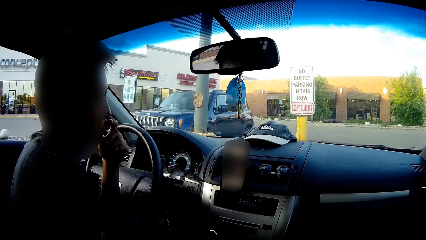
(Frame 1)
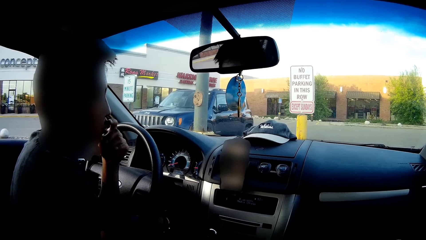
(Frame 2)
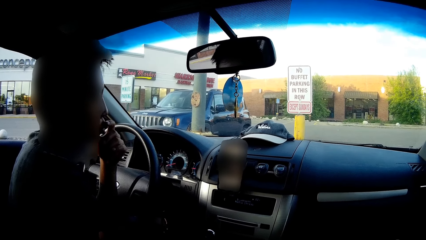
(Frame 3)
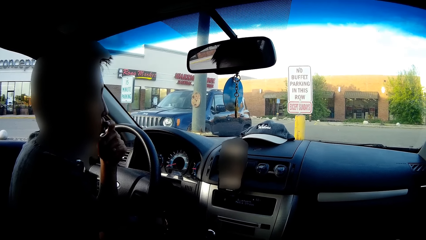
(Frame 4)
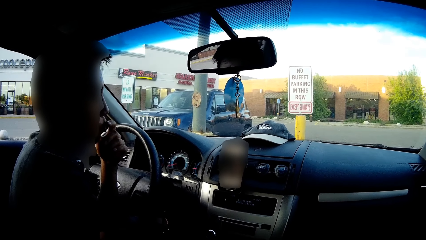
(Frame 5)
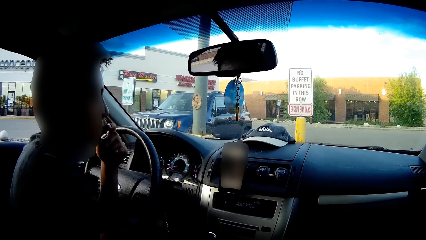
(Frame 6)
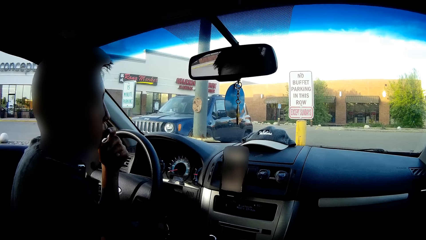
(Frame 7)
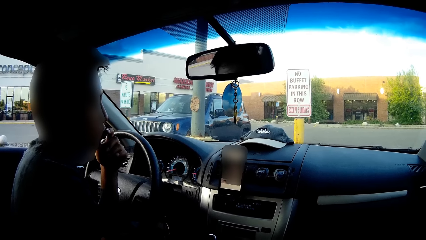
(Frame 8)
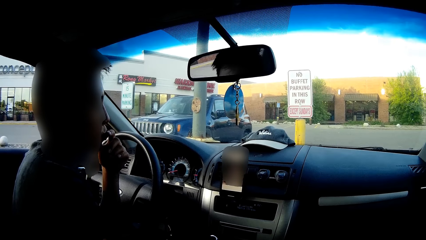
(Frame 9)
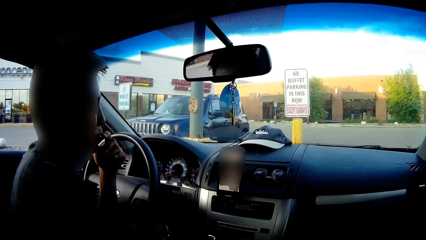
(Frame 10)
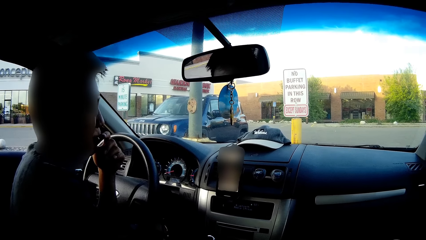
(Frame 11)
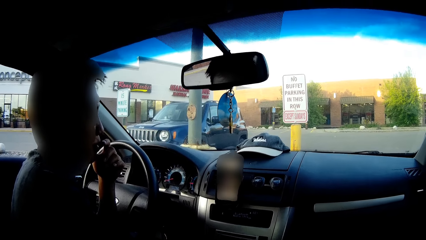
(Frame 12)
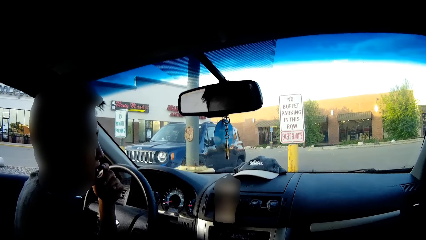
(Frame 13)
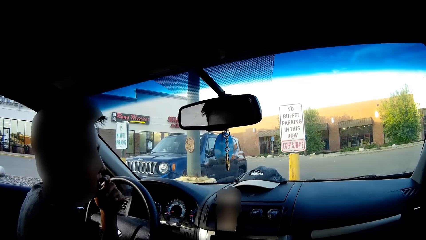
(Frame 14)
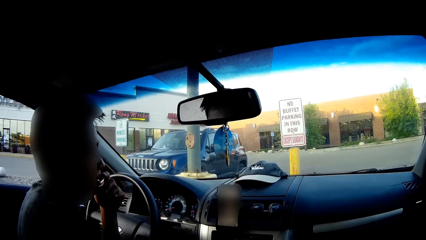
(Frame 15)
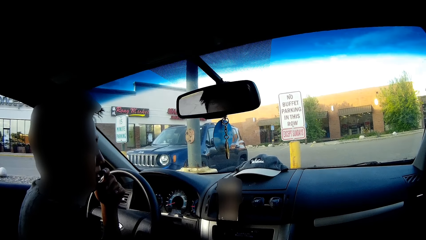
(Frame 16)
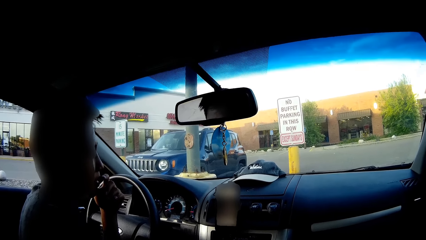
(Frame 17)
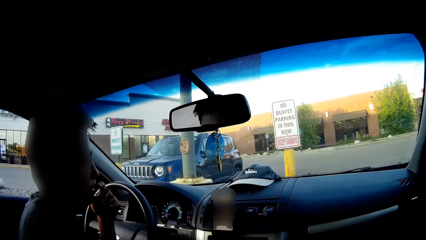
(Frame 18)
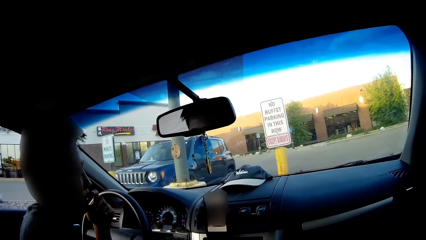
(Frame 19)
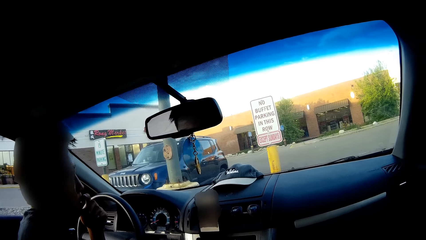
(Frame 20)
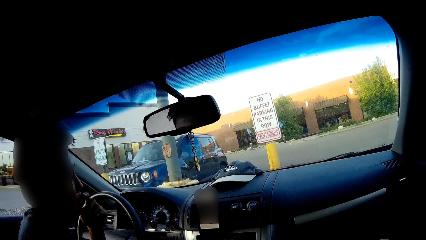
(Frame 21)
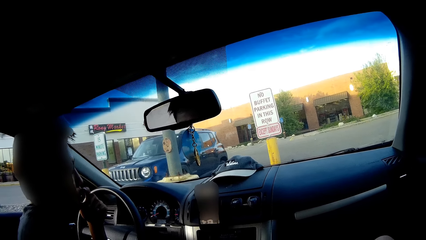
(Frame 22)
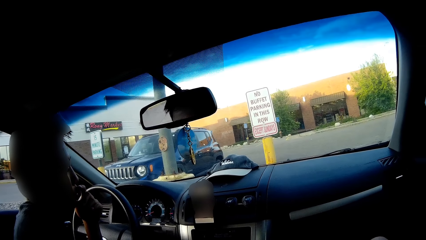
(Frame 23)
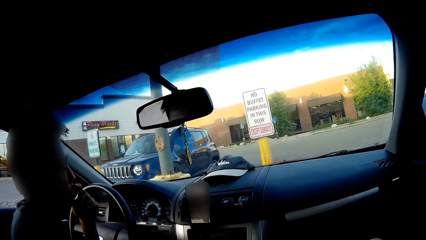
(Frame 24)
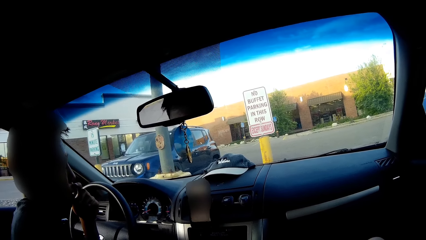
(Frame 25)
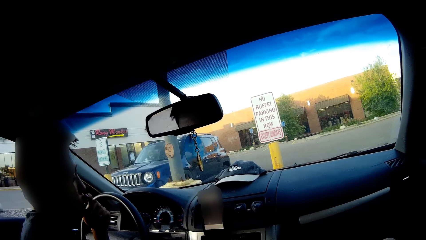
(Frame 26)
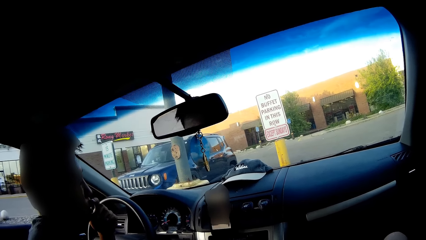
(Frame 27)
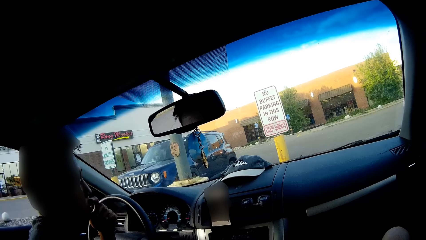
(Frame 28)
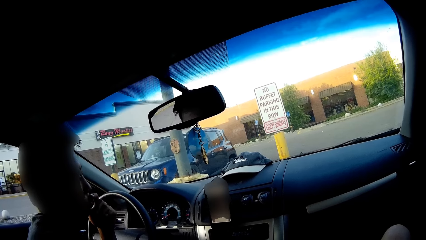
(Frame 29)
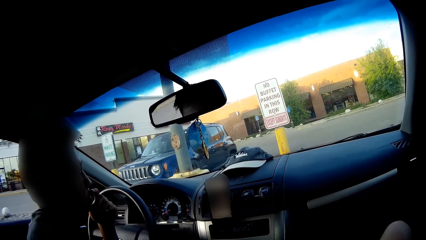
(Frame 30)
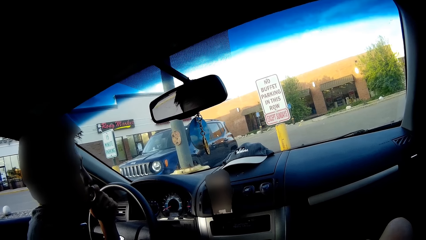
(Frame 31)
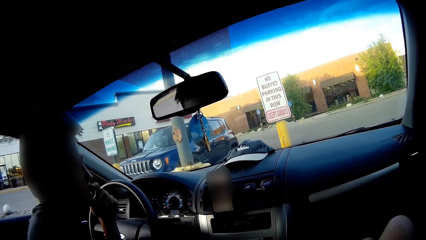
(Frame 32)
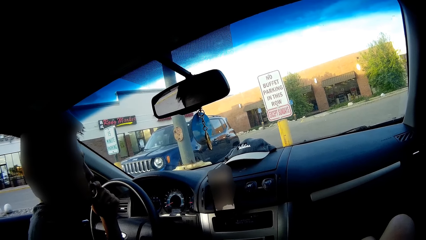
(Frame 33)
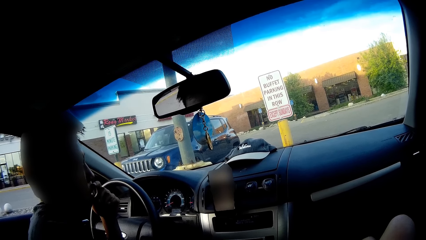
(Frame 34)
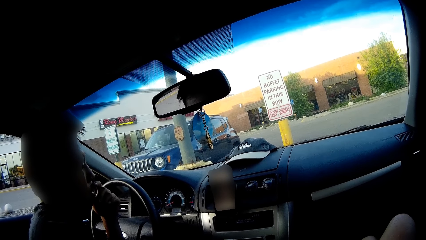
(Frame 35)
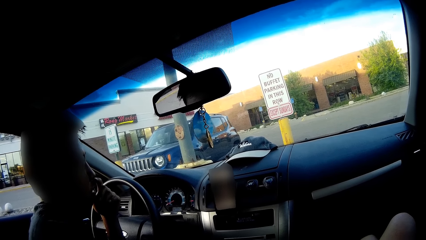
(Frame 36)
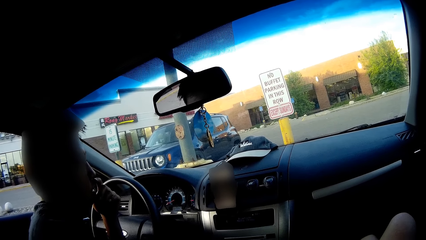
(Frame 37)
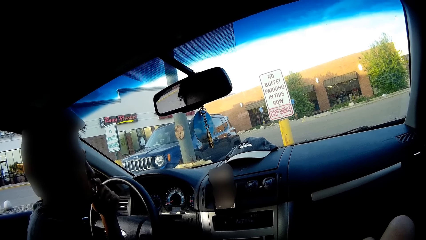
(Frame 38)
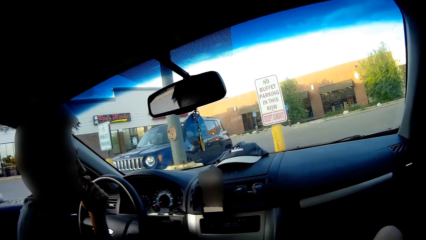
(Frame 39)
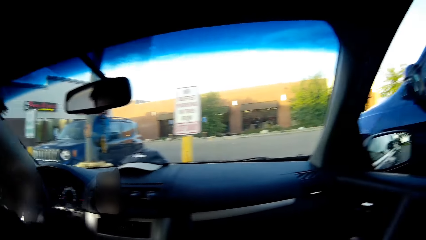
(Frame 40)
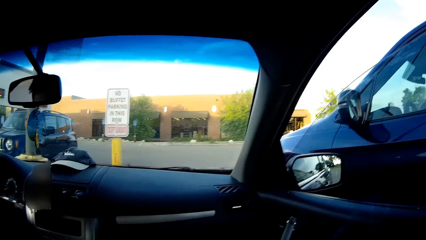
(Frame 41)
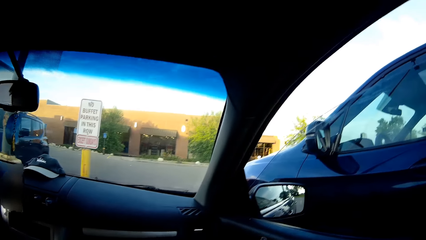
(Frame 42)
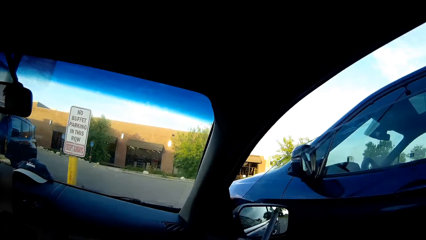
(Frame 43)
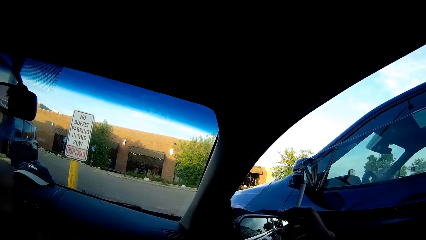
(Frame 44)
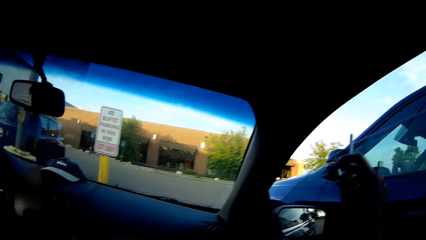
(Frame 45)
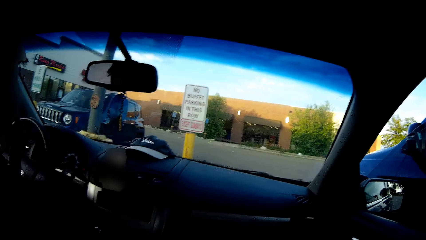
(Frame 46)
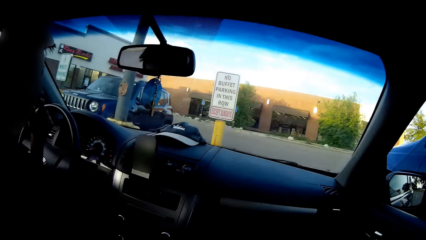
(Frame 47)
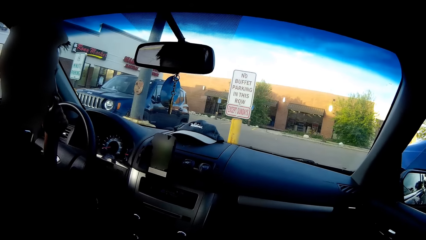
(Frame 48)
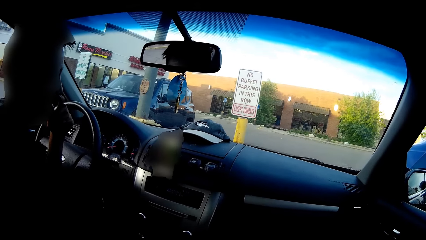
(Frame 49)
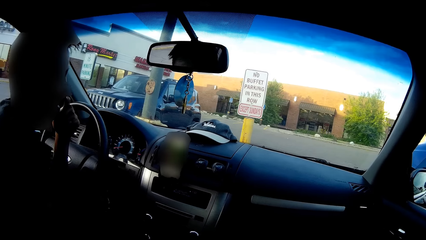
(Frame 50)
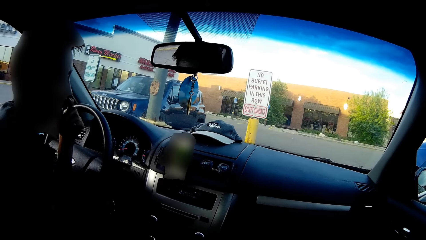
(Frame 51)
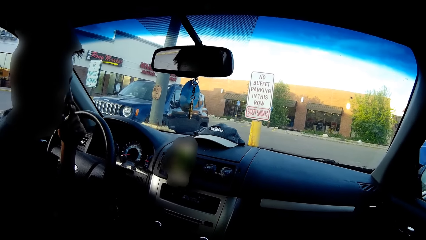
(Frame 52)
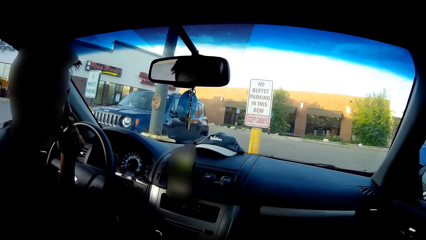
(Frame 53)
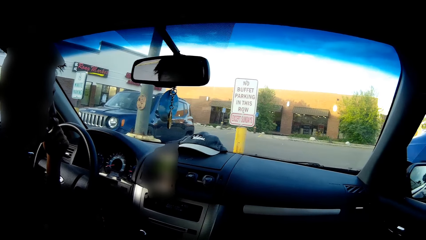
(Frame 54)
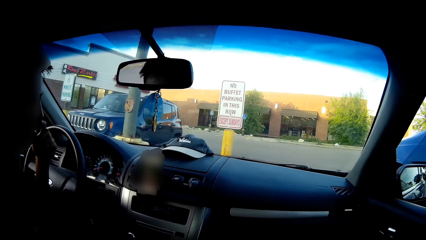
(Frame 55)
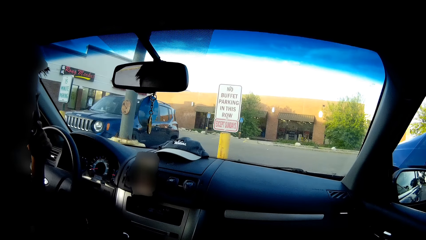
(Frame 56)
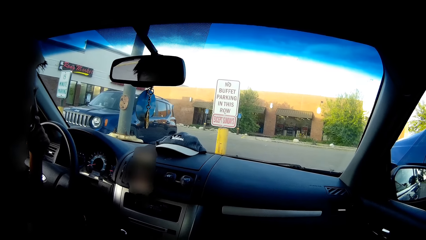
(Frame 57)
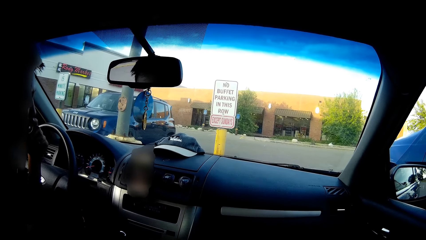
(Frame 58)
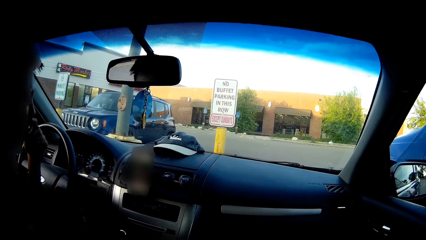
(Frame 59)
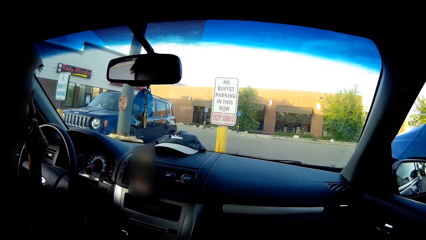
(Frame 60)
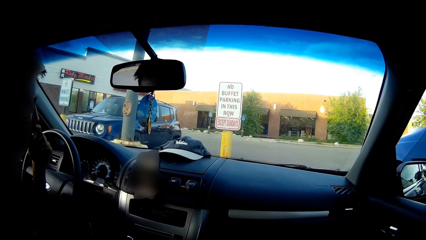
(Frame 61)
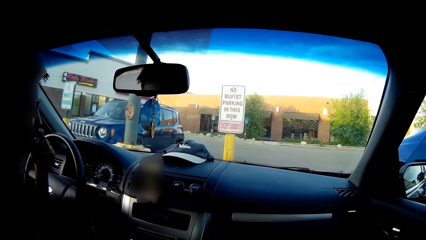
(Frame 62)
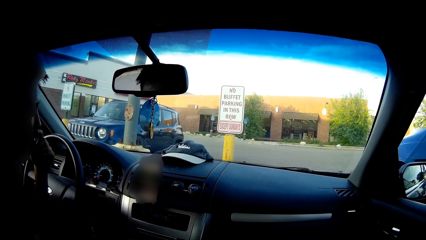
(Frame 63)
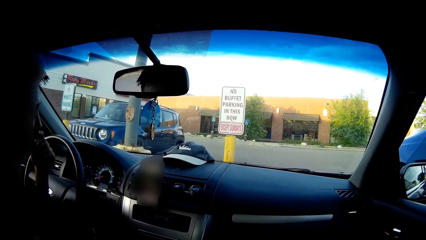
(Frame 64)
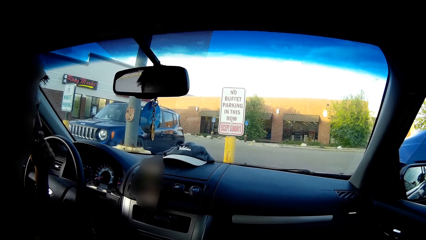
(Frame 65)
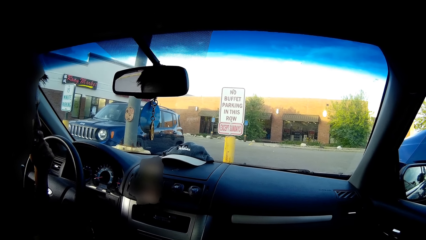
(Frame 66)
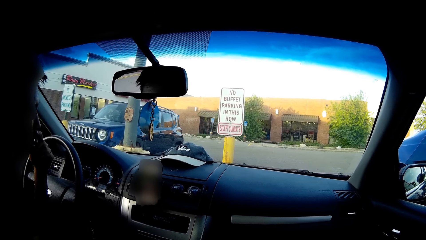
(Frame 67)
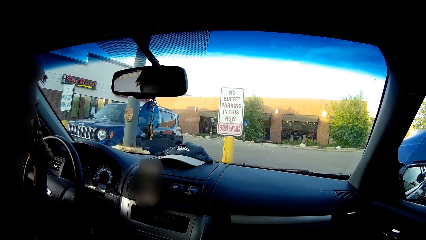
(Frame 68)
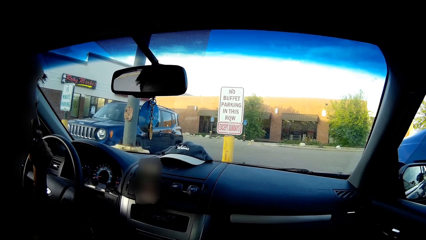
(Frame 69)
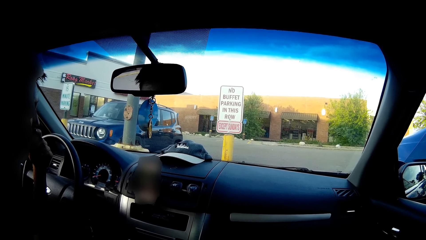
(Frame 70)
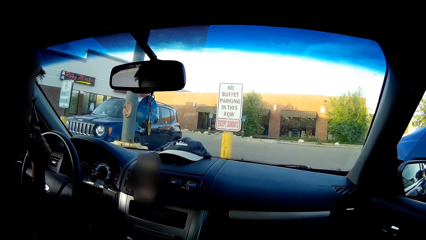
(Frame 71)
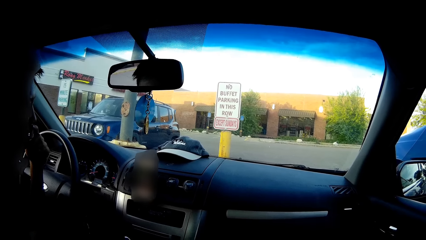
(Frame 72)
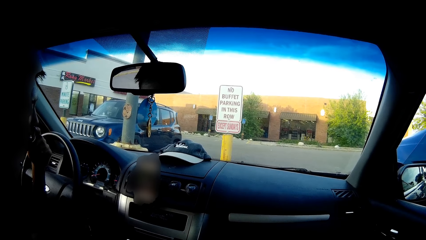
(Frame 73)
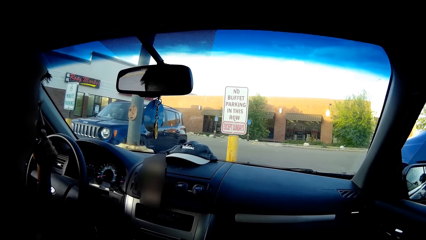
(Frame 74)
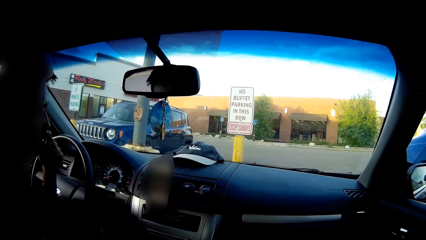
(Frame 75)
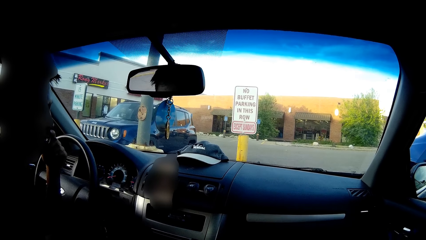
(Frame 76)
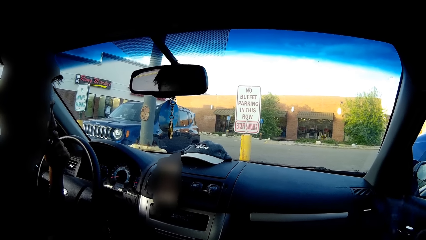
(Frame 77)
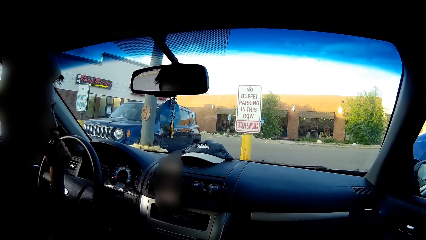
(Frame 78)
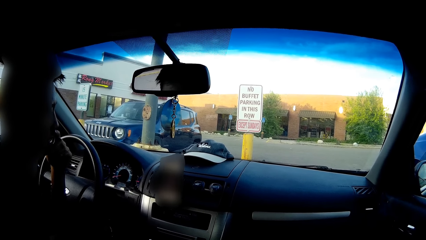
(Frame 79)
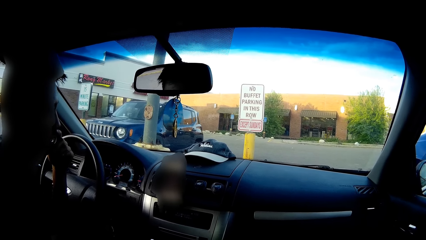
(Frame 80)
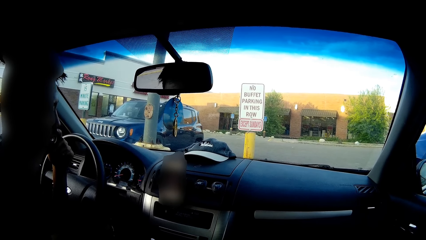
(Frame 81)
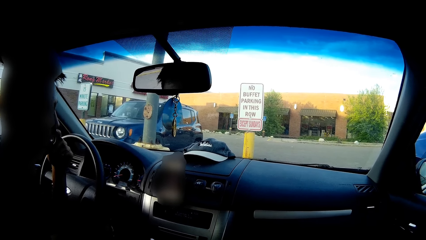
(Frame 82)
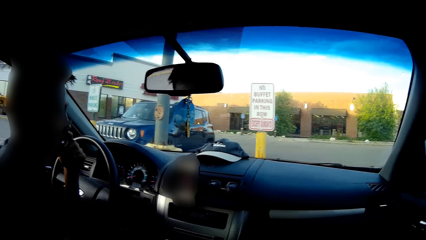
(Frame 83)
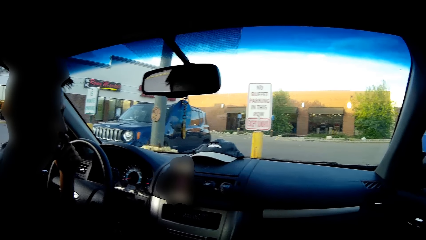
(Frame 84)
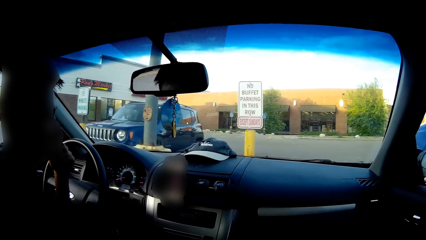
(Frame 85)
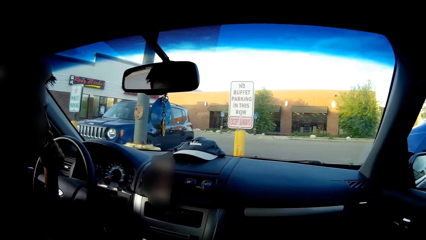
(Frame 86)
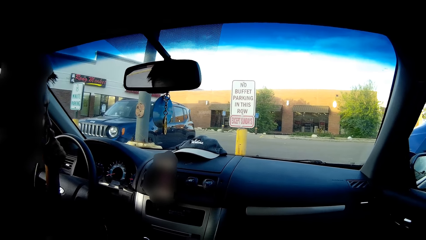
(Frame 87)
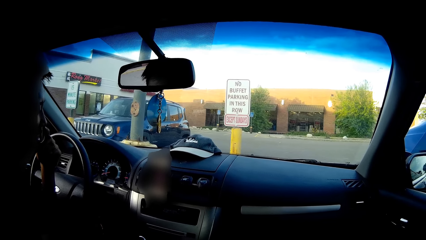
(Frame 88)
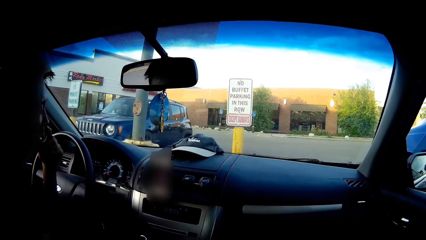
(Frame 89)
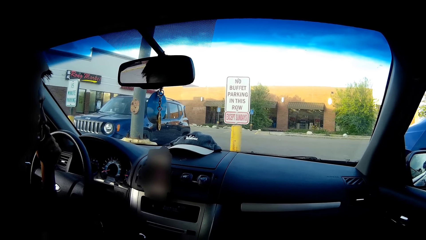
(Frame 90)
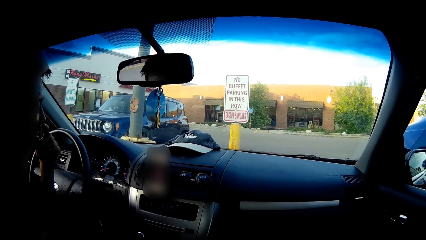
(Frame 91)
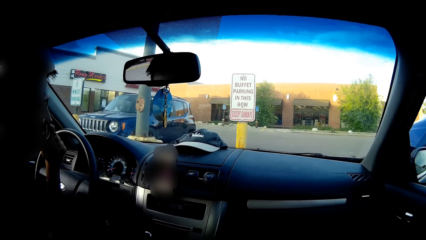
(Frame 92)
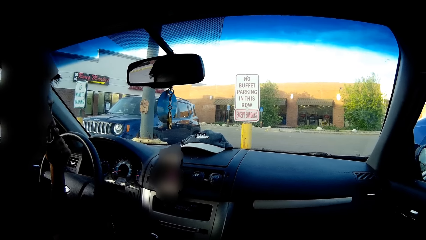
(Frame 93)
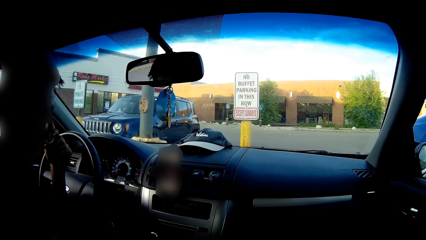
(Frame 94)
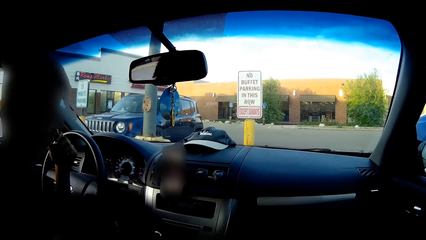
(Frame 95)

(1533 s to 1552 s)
The camera wearer looks at the phone. She raises a hand with a cigar. She dabs the cigarette in her right hand outside the car. She looks at the phone.
